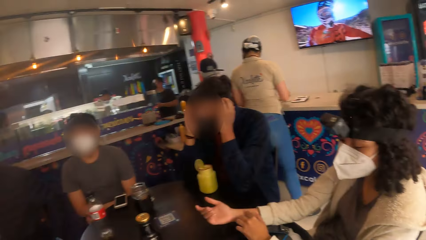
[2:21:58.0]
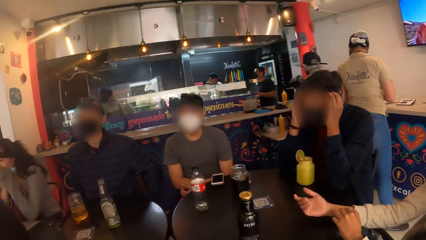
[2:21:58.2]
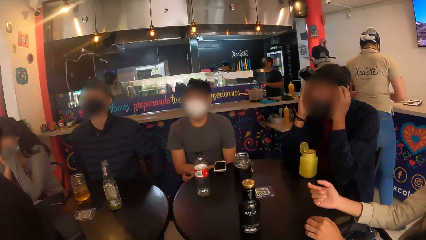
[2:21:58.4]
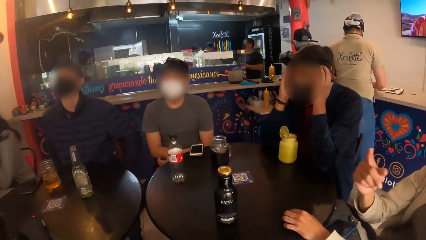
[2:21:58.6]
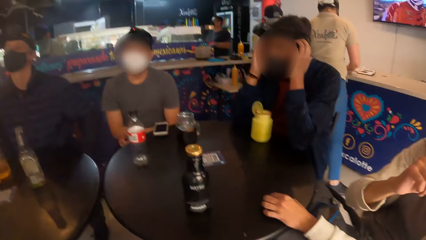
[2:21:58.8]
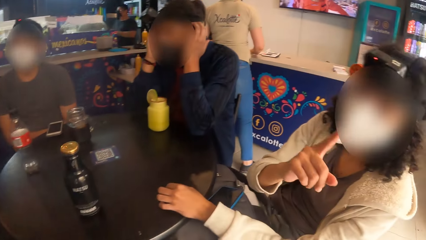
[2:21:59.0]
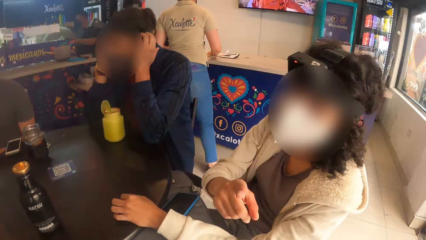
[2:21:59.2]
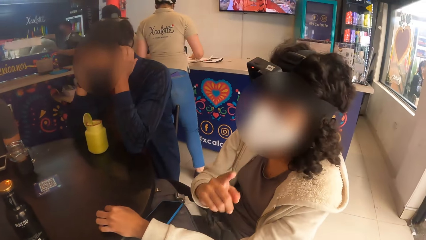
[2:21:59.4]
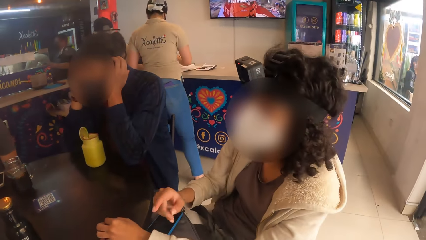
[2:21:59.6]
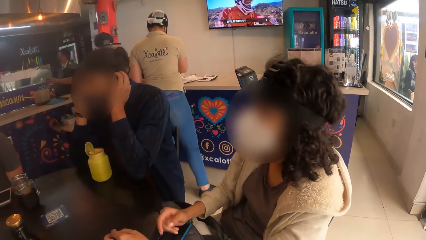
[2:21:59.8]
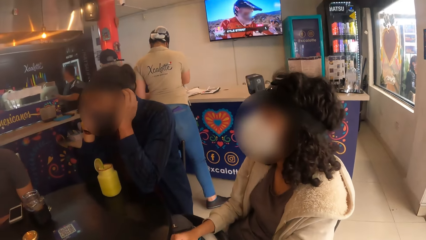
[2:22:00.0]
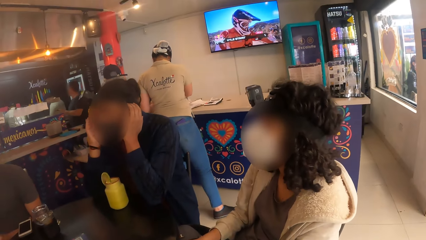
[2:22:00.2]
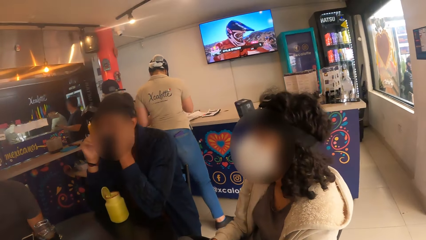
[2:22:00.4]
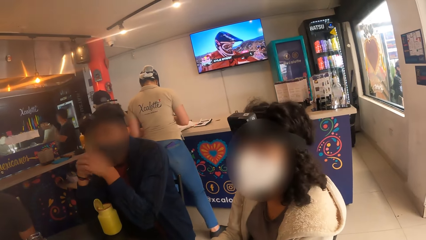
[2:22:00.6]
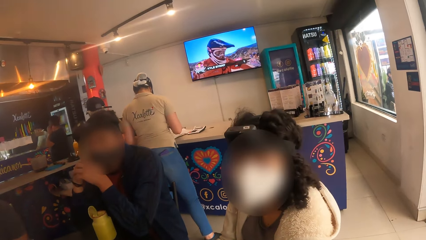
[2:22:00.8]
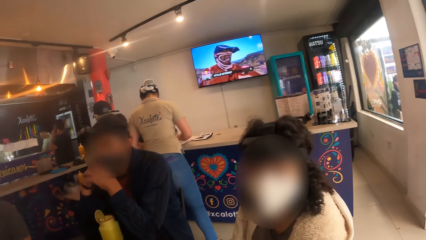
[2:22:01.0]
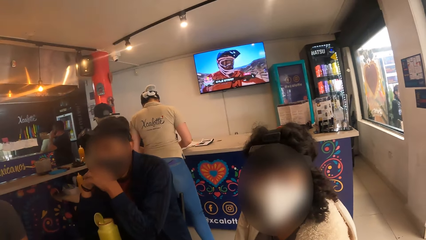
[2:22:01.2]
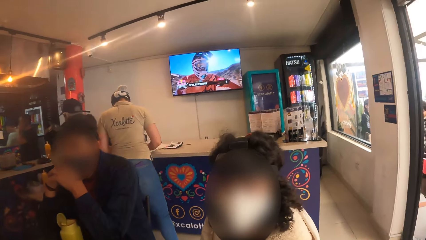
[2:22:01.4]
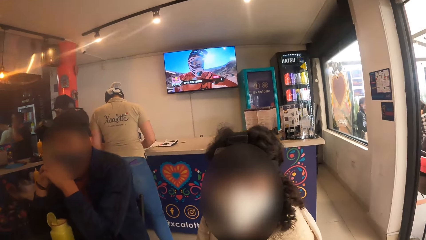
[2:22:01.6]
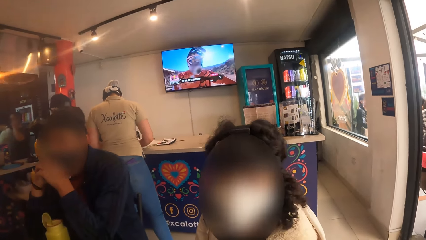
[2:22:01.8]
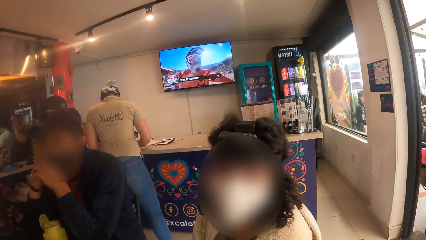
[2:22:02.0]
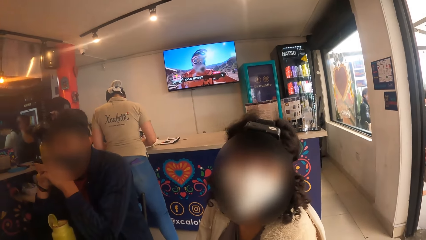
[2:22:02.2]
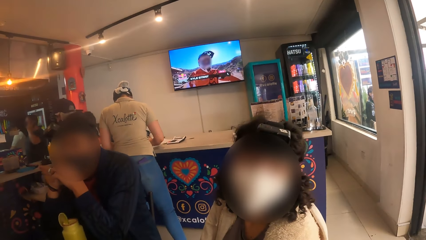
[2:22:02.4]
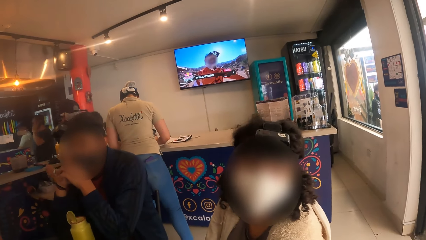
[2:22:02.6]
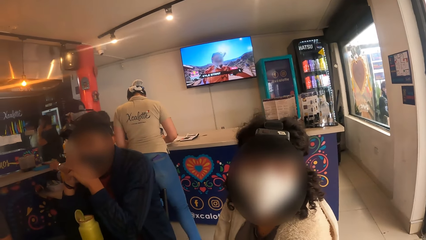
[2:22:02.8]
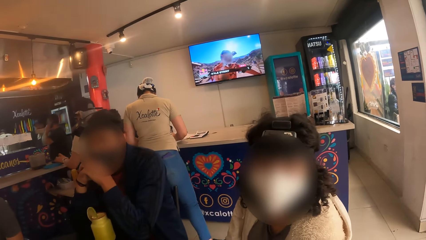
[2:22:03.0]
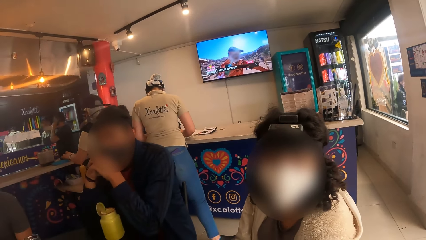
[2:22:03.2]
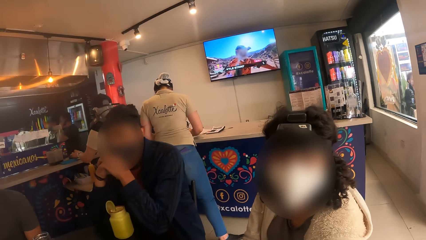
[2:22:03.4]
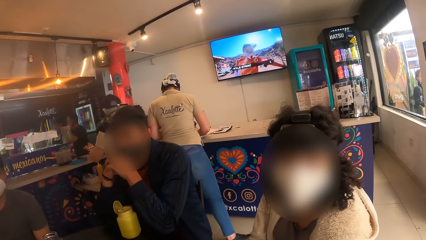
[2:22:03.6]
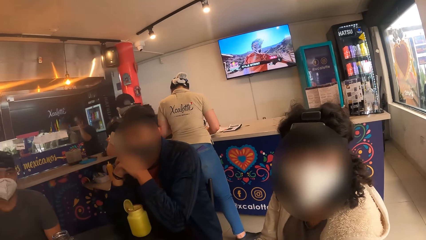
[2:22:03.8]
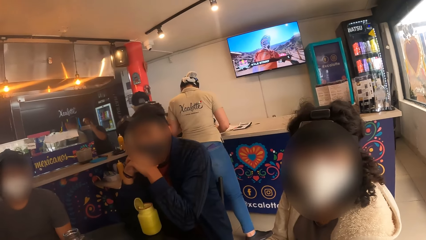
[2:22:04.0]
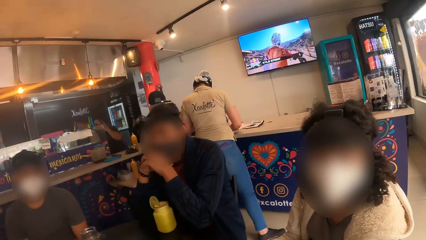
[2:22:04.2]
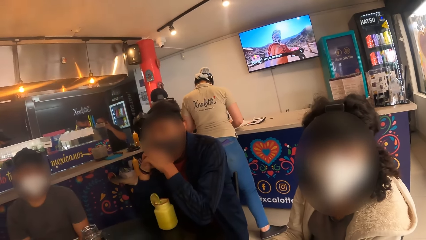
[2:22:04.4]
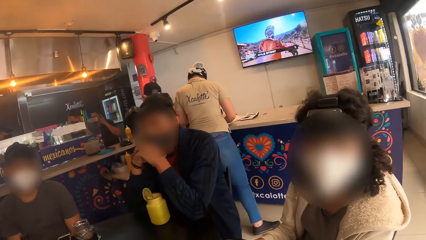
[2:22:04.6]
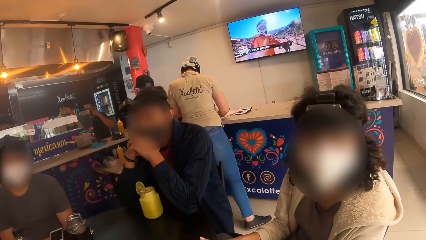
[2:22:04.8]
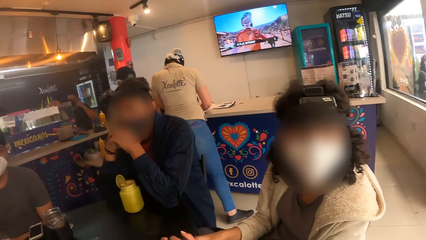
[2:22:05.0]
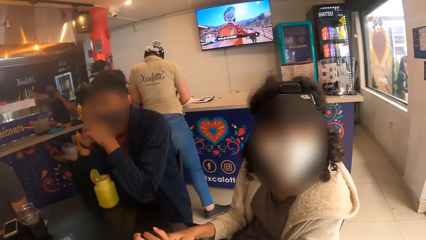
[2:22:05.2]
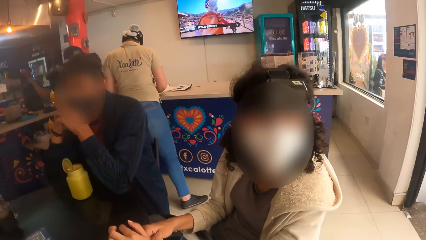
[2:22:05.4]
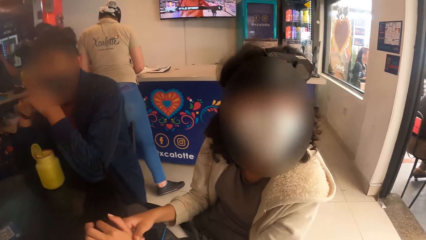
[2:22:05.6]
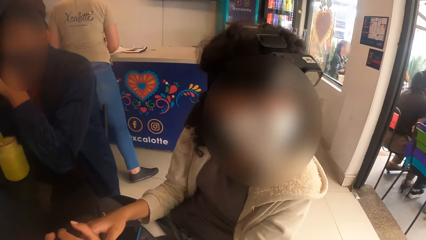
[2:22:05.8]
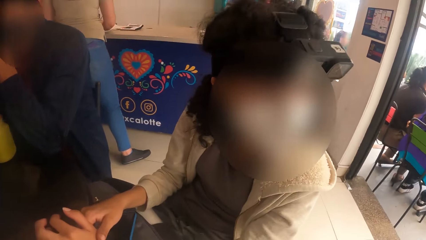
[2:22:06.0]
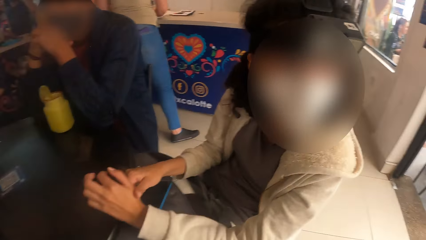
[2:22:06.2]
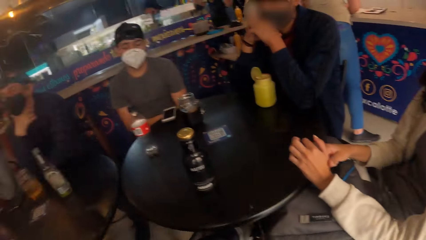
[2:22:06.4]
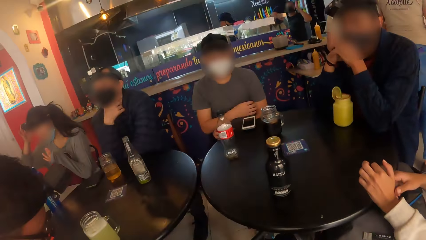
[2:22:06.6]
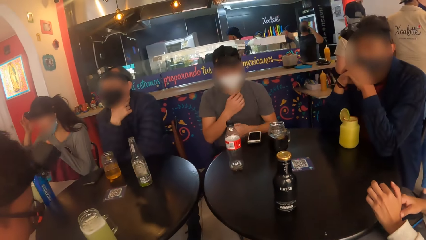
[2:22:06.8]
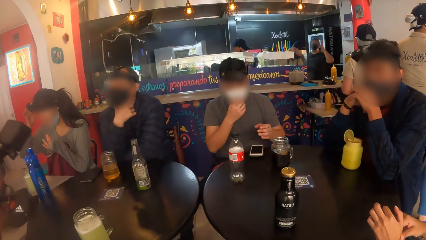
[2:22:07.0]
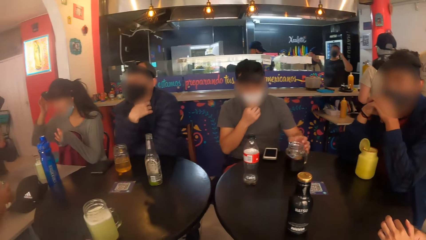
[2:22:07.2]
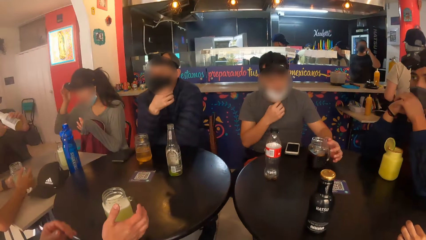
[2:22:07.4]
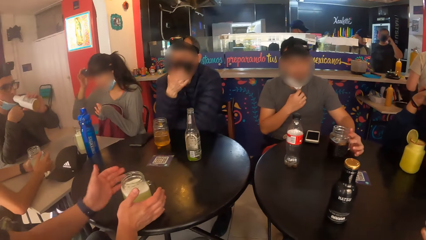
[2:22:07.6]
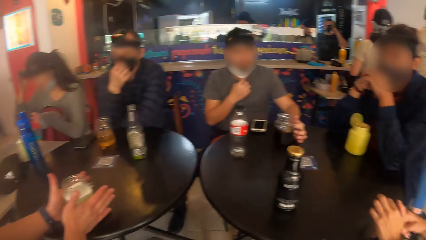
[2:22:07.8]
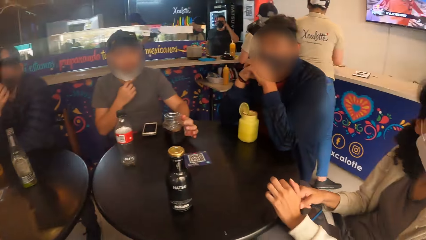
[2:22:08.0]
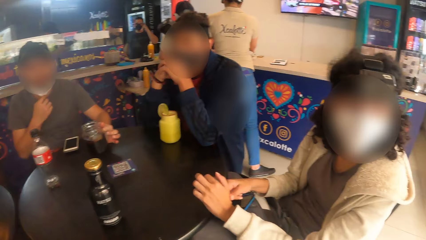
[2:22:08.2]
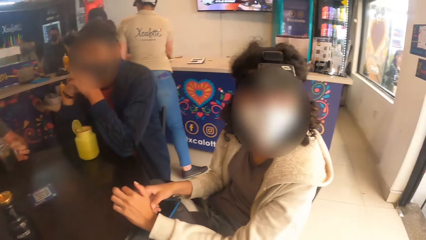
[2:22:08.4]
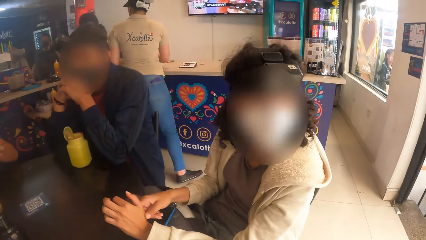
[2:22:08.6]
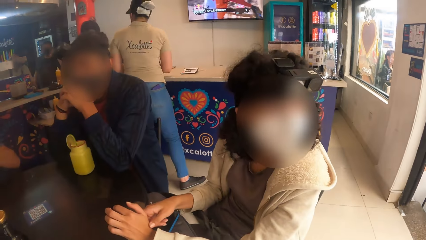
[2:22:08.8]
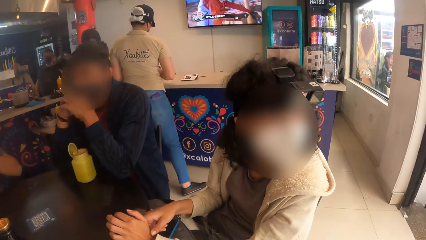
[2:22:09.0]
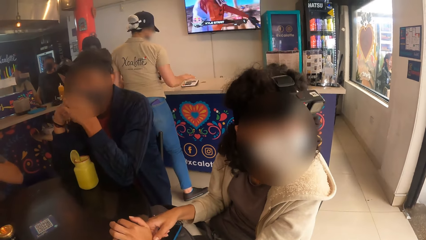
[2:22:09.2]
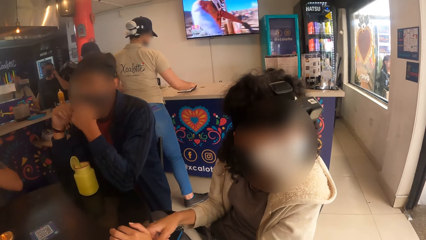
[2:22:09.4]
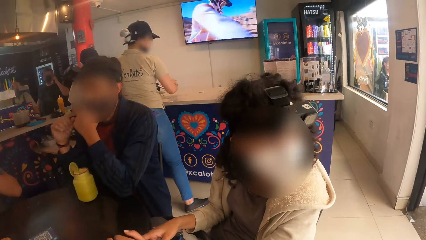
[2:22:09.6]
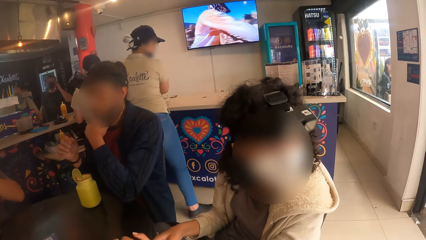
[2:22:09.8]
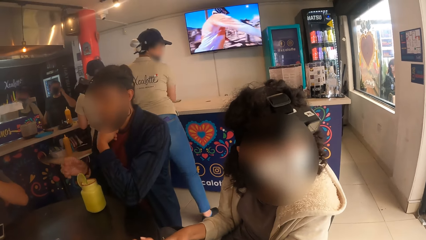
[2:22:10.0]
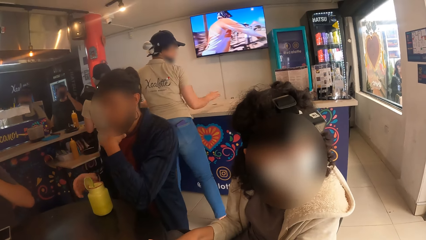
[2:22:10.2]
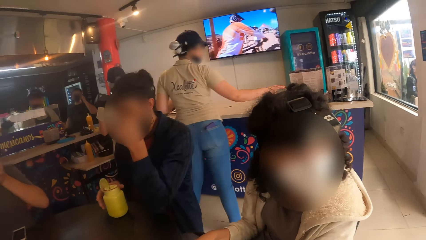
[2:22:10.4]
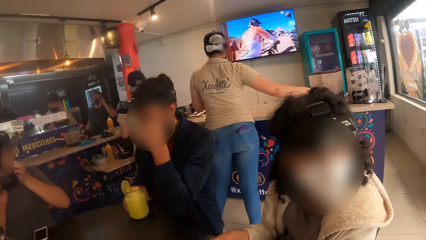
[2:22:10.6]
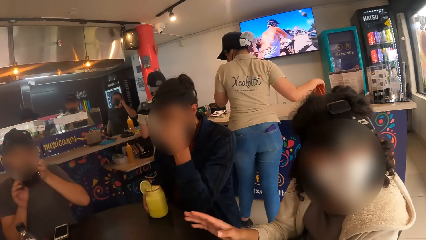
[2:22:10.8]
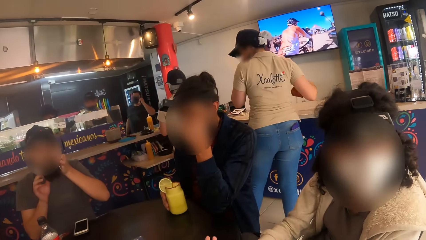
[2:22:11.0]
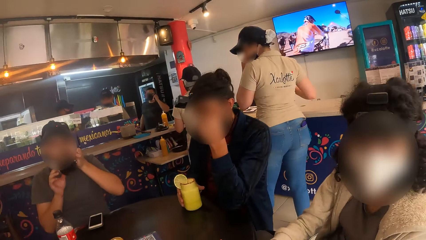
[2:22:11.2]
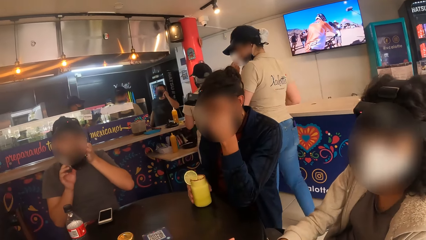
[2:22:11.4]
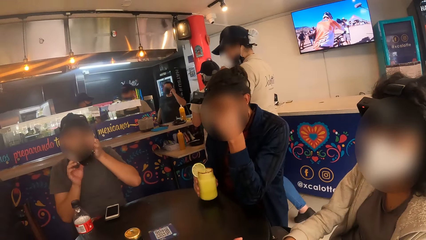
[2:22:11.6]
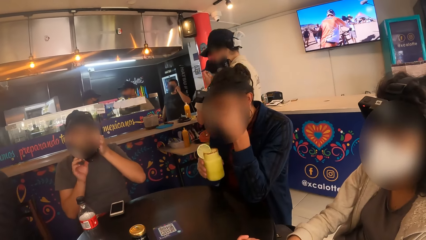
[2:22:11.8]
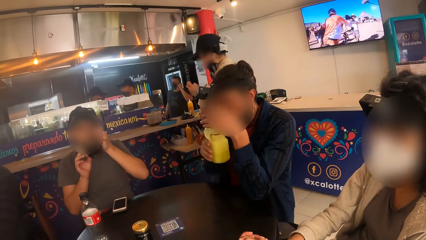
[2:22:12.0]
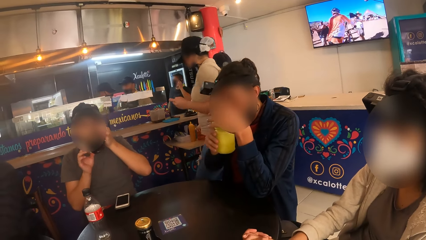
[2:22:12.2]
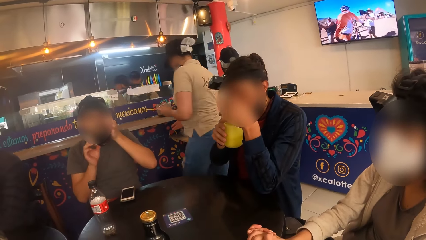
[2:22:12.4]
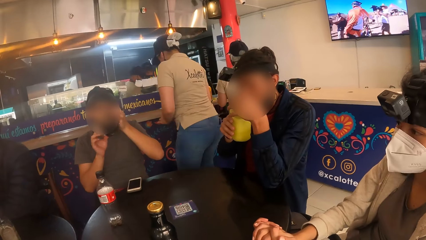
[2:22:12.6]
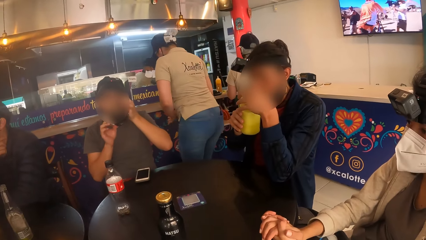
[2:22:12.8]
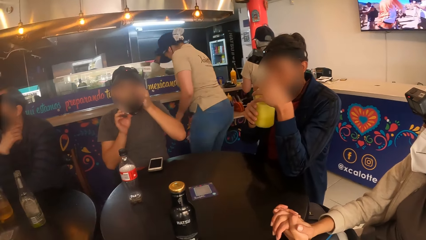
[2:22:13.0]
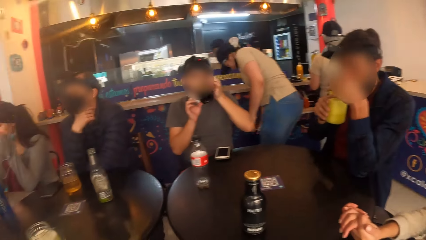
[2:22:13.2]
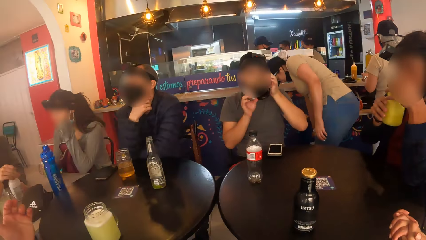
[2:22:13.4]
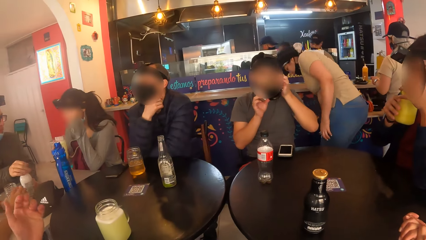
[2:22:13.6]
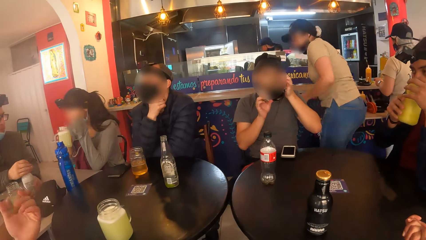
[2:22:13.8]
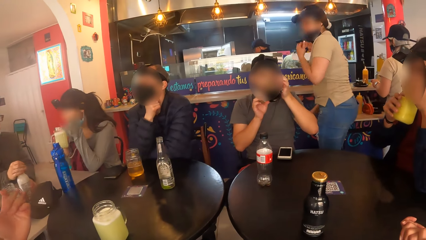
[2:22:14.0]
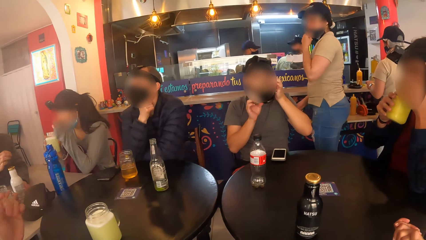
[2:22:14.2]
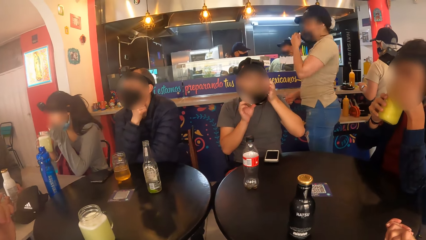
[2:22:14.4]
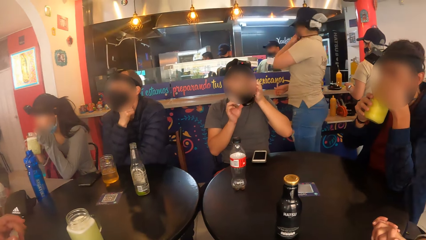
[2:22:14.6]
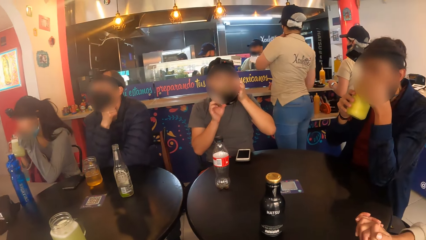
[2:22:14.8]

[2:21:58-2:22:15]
A person moves the hand. Another person takes a drink. The woman drinks from the cup in both hands.
